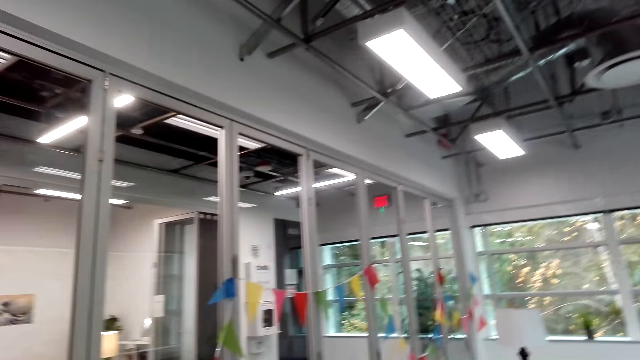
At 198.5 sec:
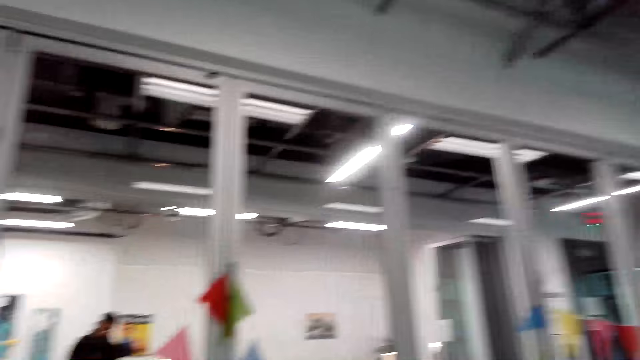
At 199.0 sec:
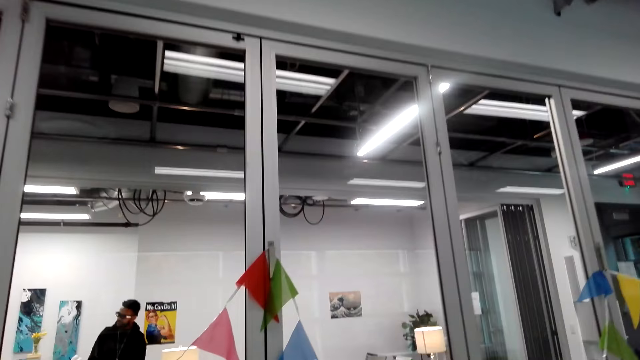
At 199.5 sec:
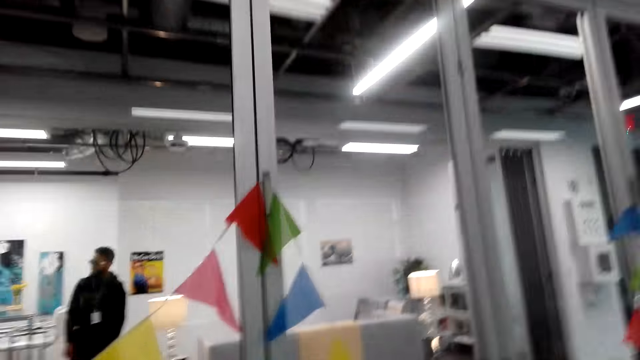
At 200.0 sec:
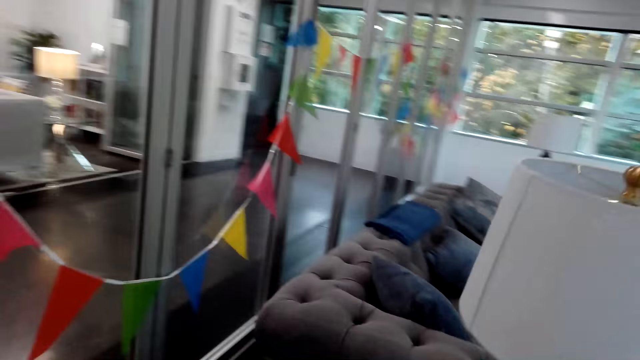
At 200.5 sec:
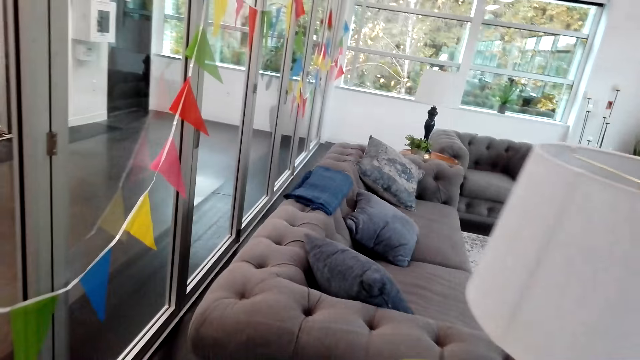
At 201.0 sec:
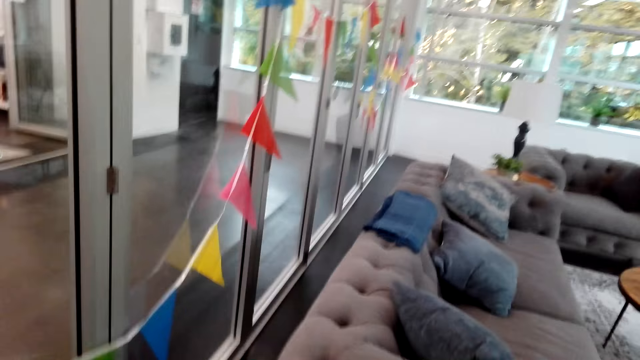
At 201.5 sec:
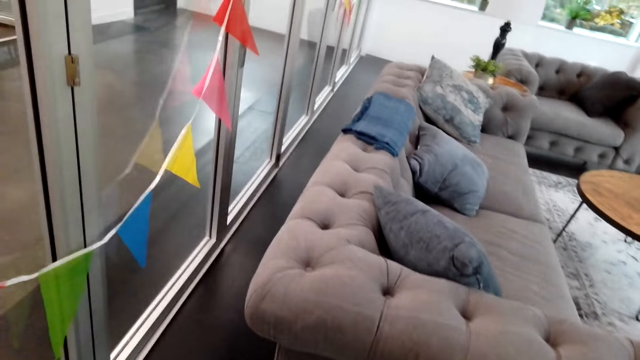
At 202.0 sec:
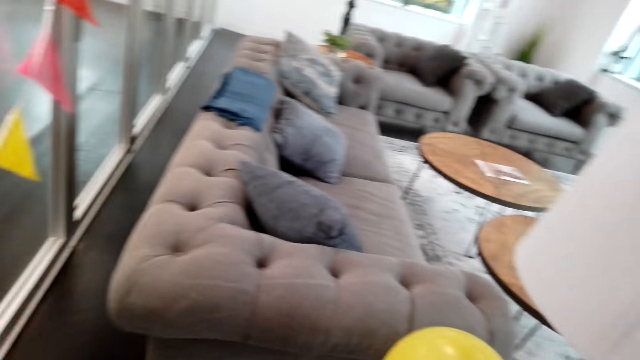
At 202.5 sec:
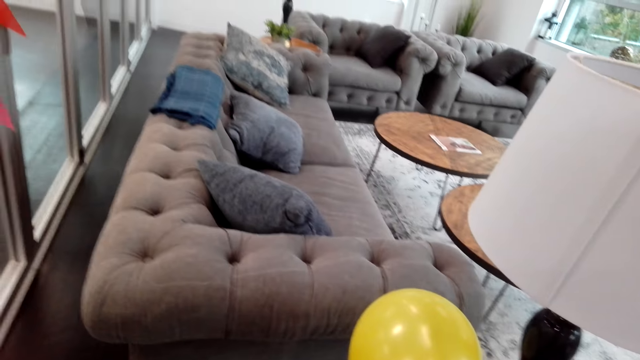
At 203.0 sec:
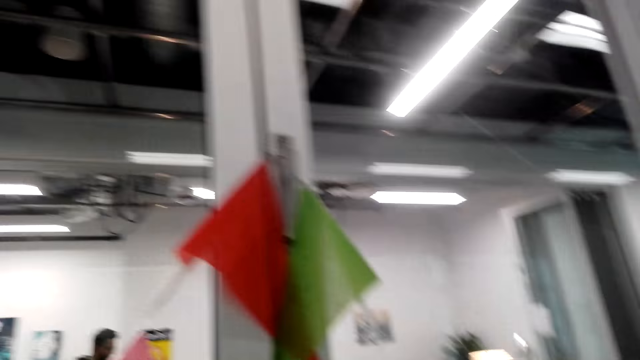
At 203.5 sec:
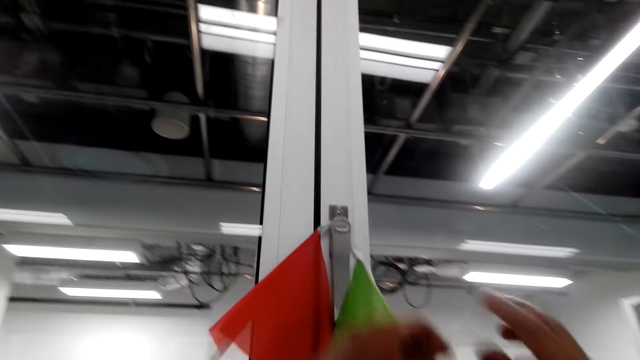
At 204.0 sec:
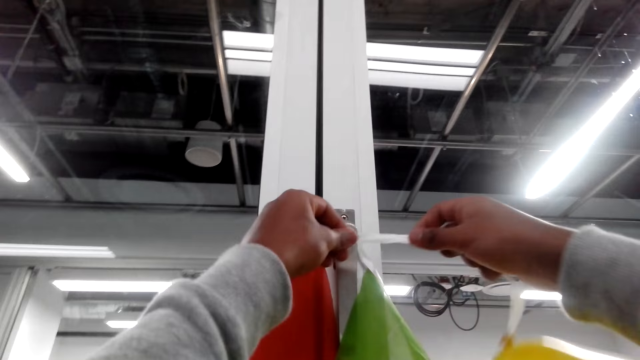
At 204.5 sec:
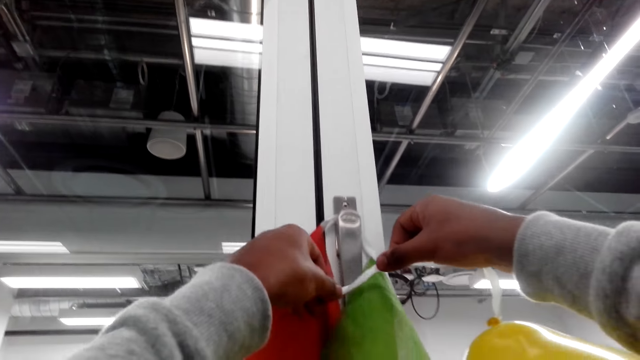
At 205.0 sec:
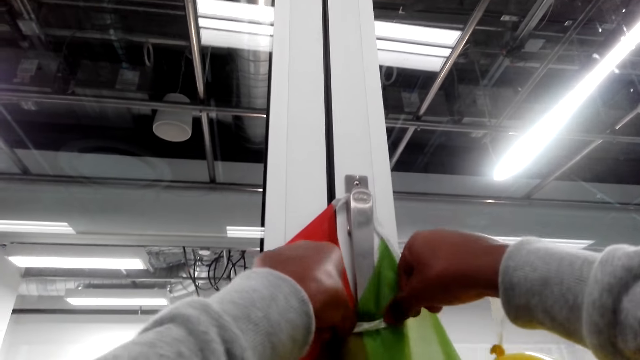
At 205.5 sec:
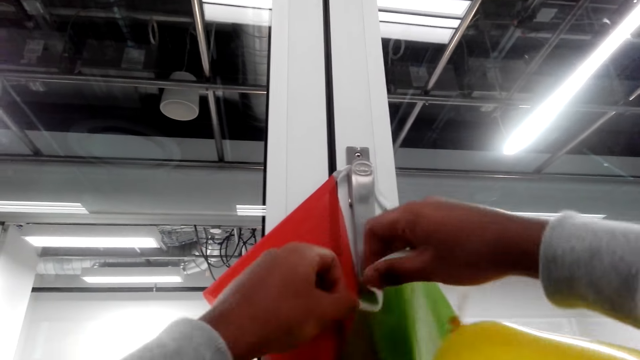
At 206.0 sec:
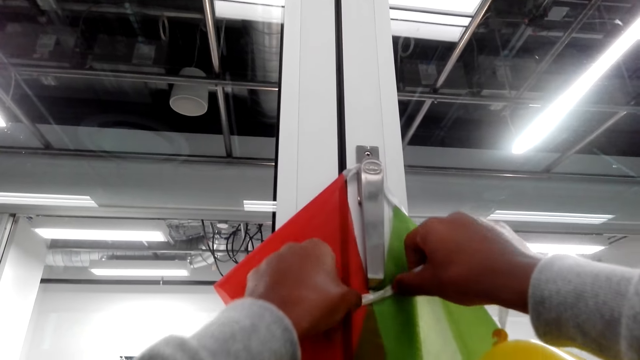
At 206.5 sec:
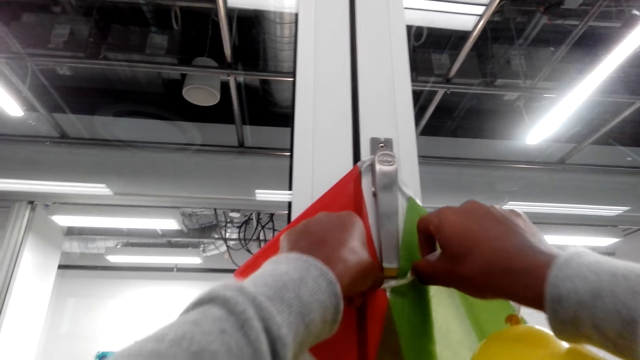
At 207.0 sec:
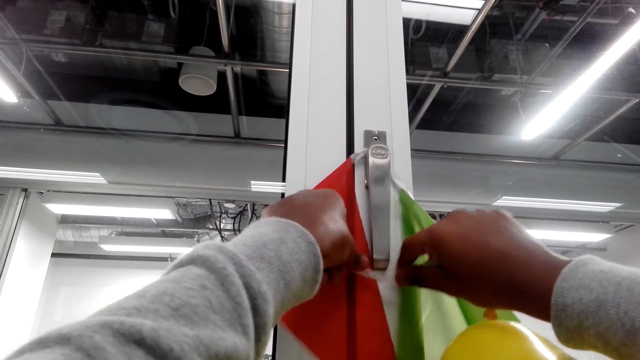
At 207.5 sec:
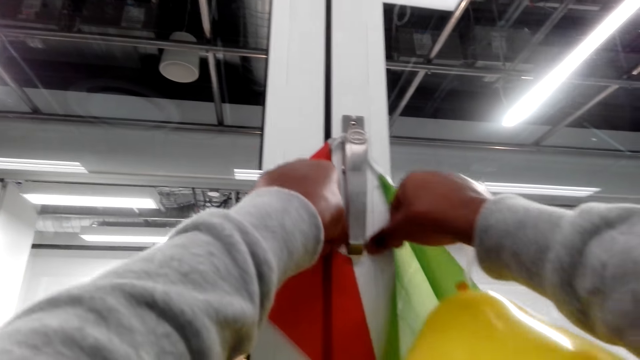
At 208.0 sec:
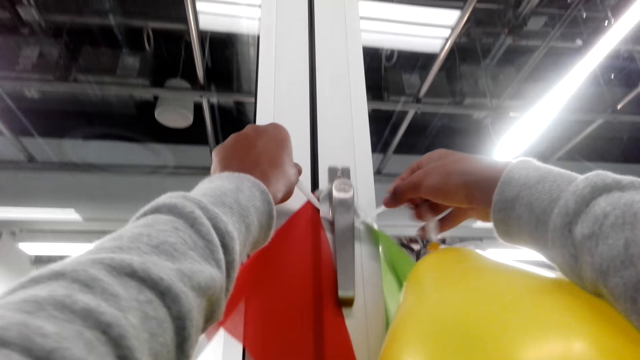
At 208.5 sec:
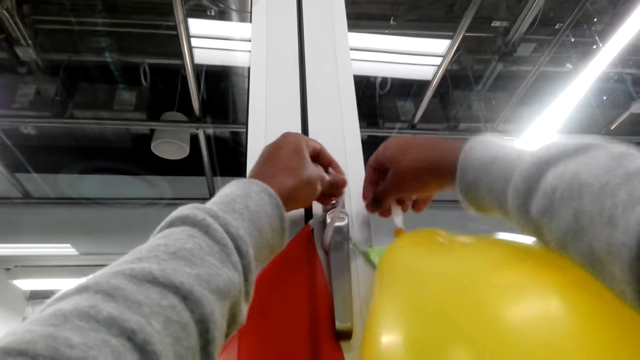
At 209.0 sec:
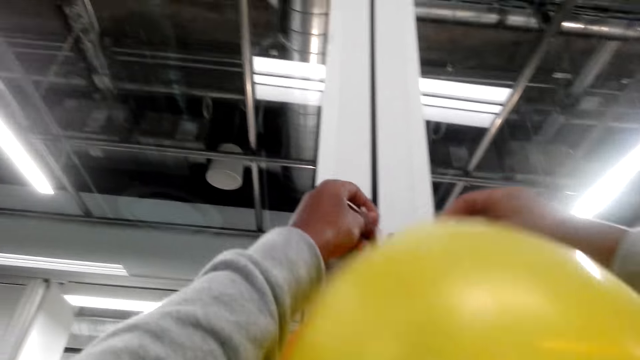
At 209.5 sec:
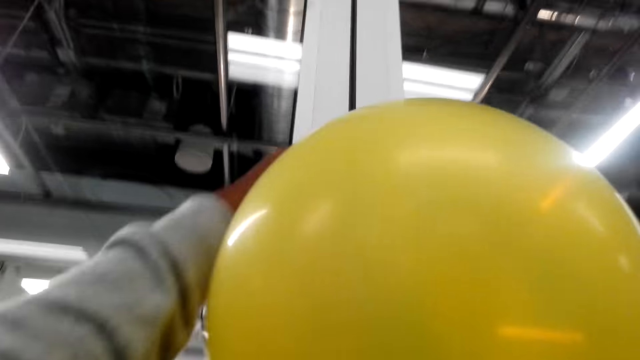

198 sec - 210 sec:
The camera wearer hangs the balloon on the wall. They put the balloon string in the door handle.

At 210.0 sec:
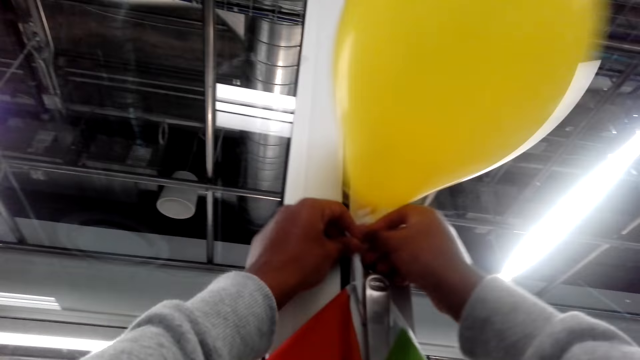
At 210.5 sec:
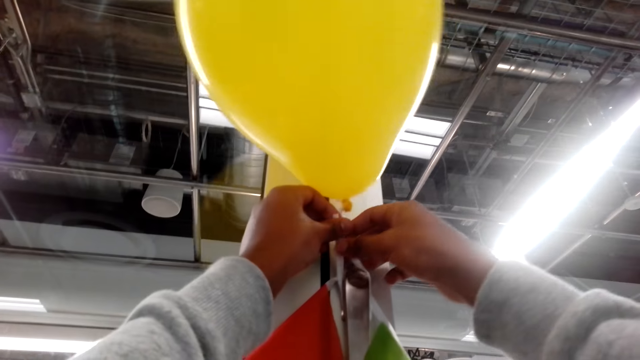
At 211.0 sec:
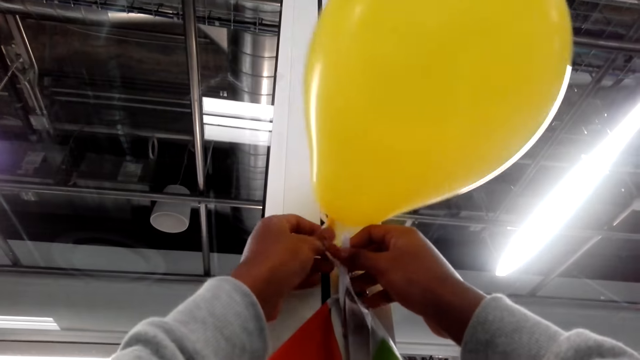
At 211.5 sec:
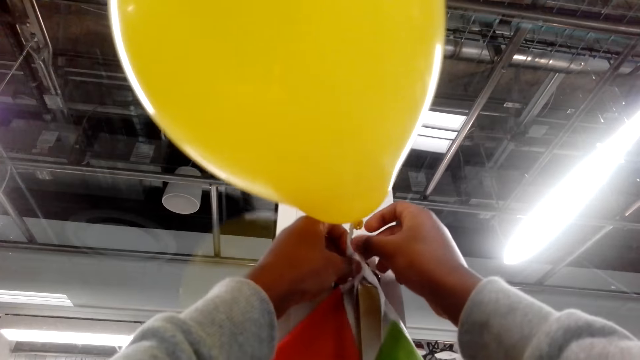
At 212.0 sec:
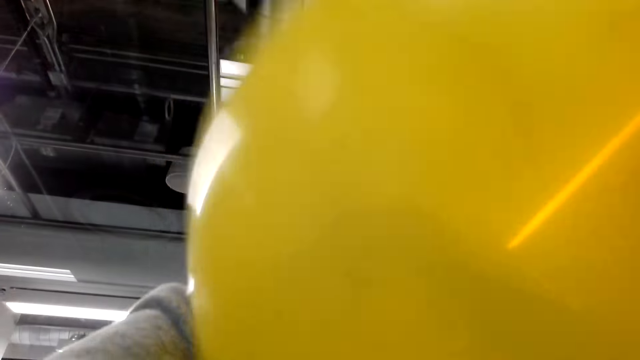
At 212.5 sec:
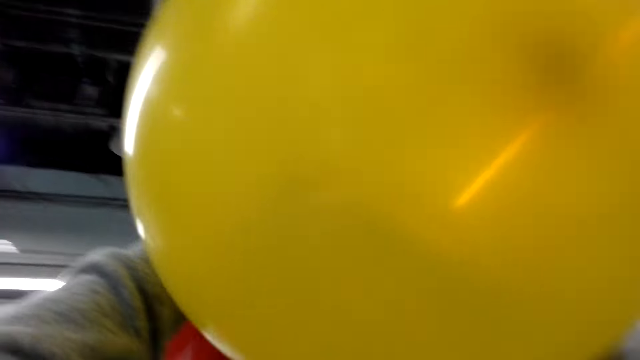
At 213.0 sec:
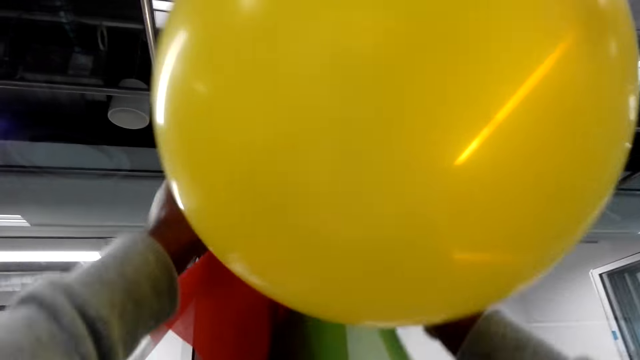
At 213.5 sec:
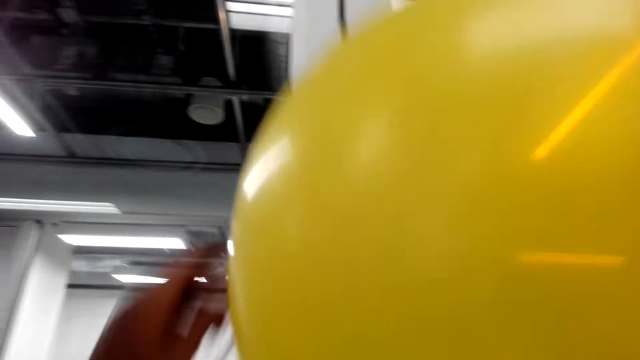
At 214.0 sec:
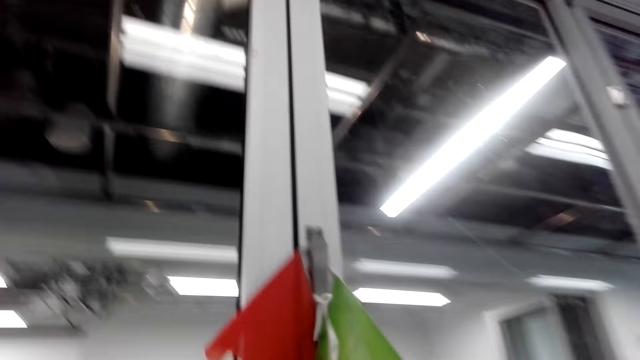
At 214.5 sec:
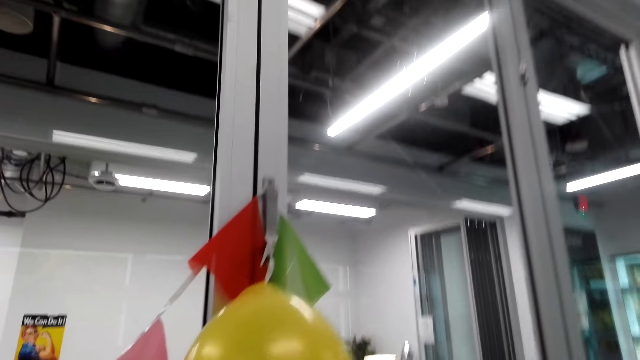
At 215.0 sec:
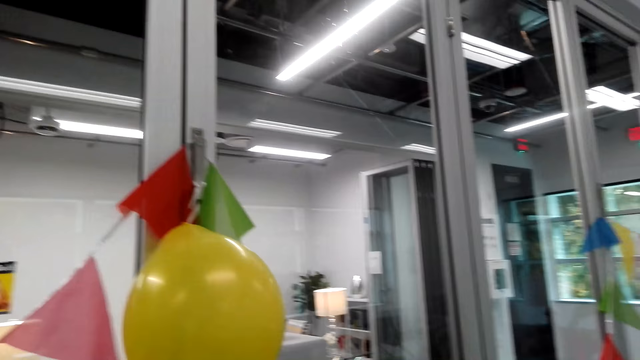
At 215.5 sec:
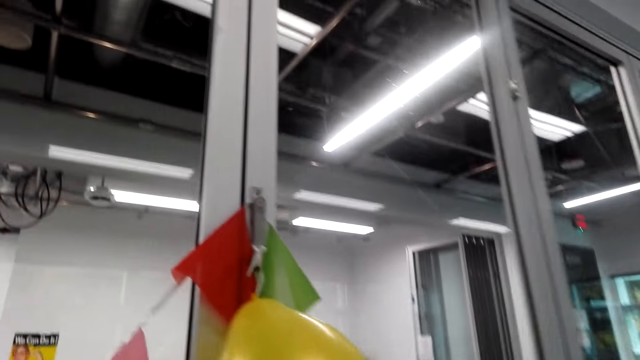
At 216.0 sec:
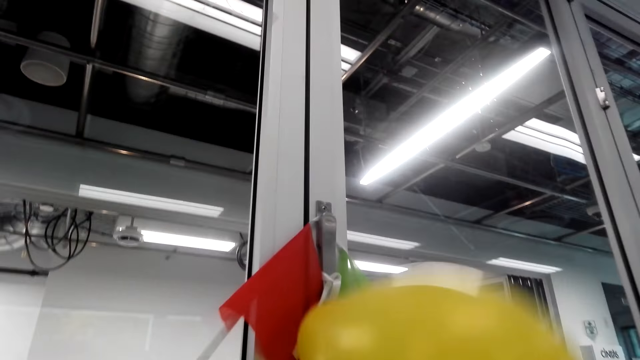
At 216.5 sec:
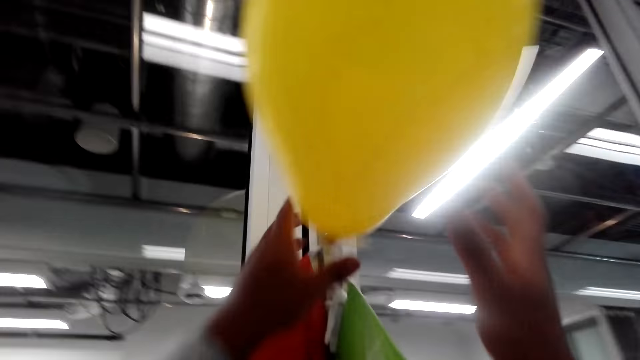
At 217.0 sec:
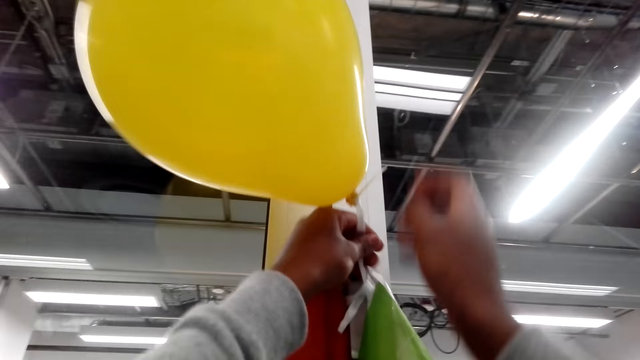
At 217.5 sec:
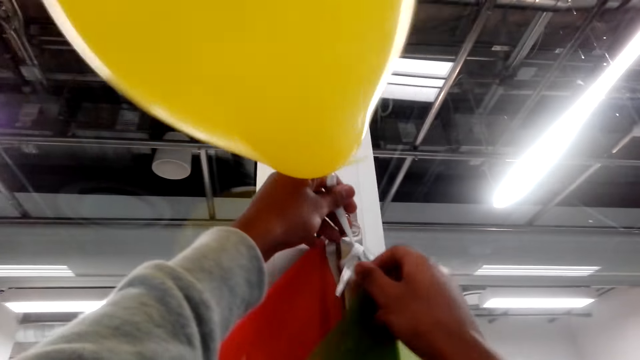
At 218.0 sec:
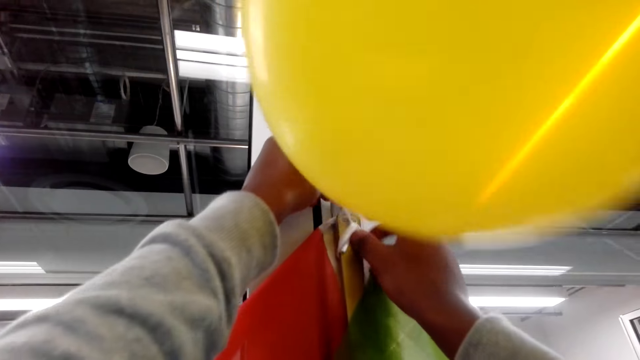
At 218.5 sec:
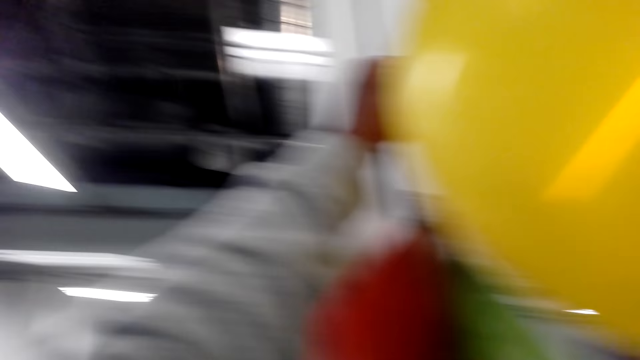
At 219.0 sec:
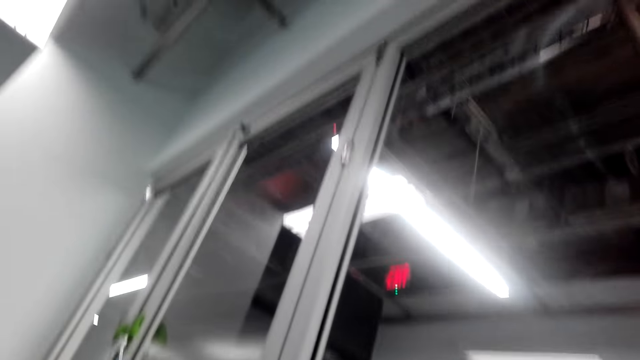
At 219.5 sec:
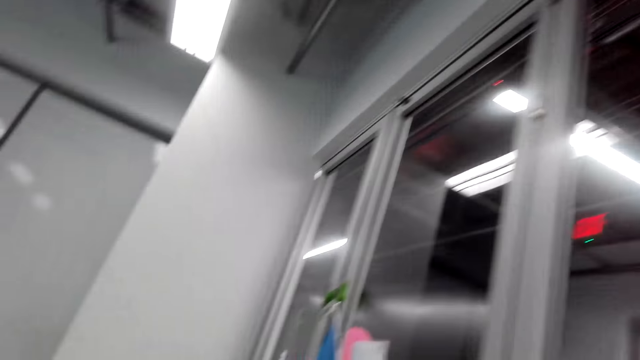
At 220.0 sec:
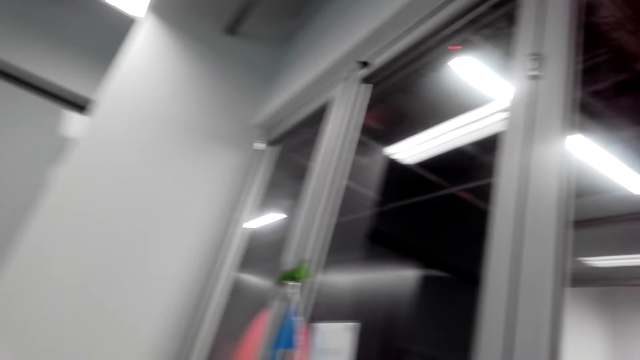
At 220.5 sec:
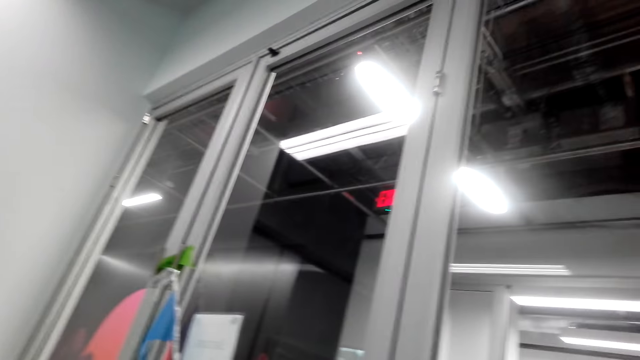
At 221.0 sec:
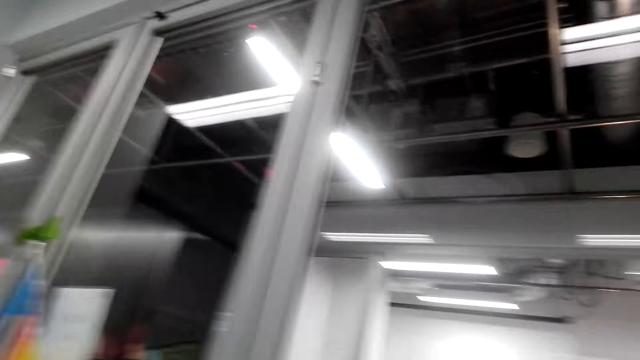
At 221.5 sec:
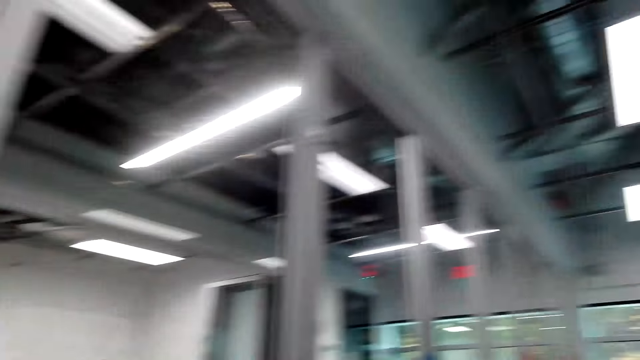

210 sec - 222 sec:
The camera wearer ties the balloon string on the door handle. They push the balloon up, pull the balloon string, and look around. They remove the balloon from the wall.
